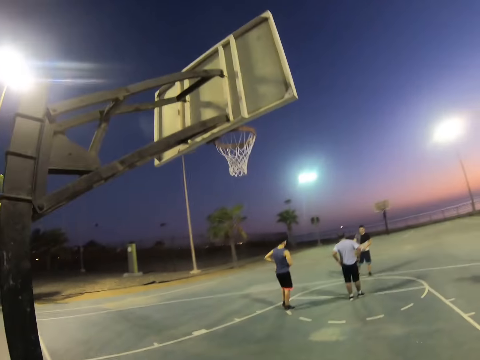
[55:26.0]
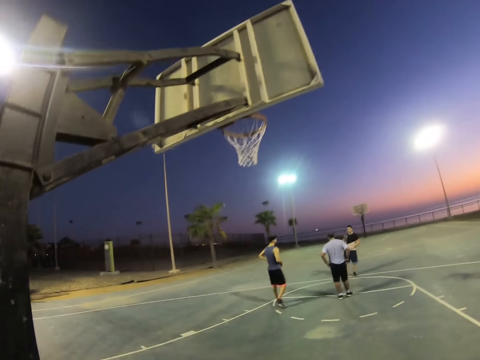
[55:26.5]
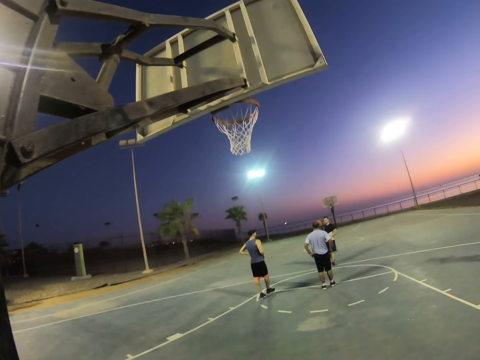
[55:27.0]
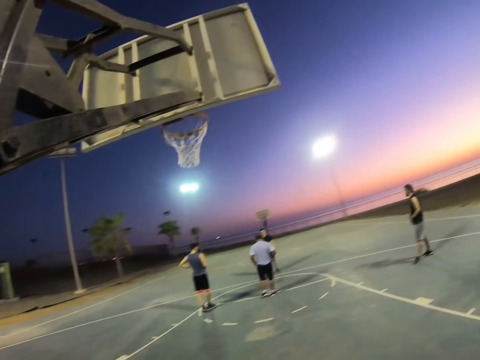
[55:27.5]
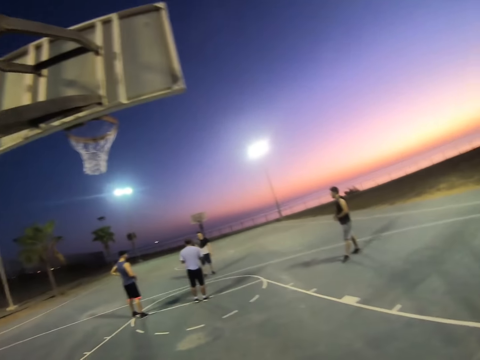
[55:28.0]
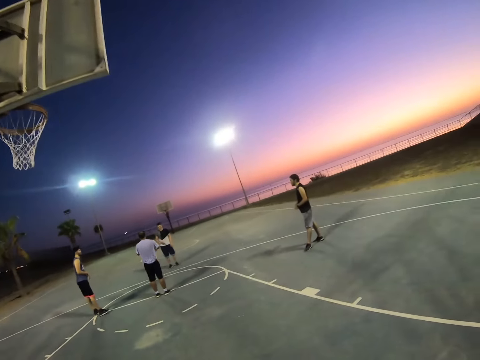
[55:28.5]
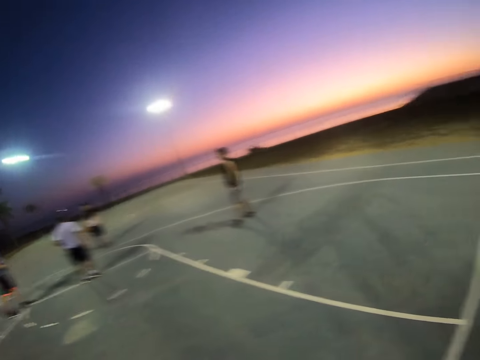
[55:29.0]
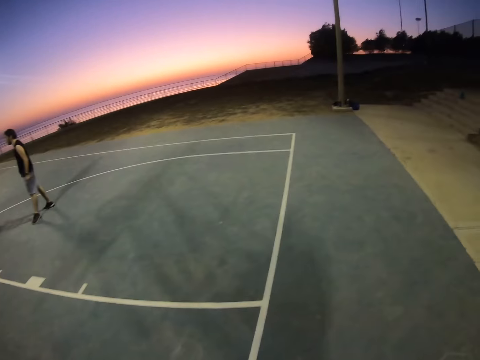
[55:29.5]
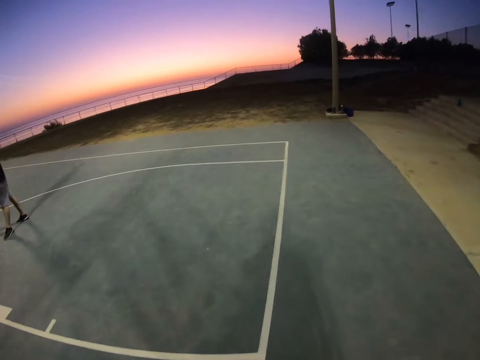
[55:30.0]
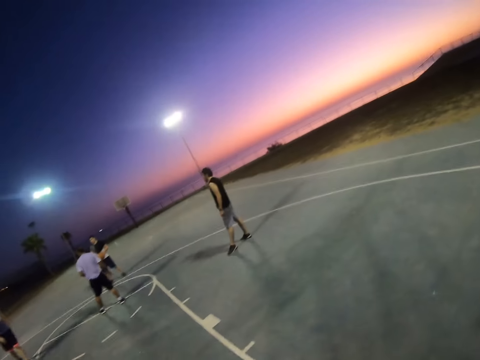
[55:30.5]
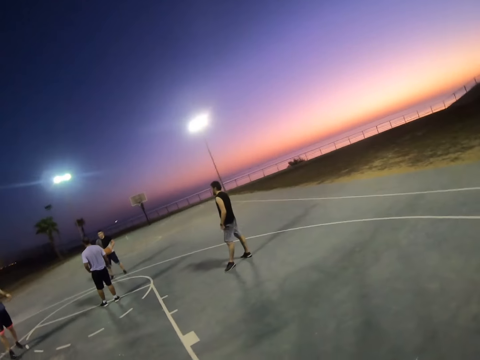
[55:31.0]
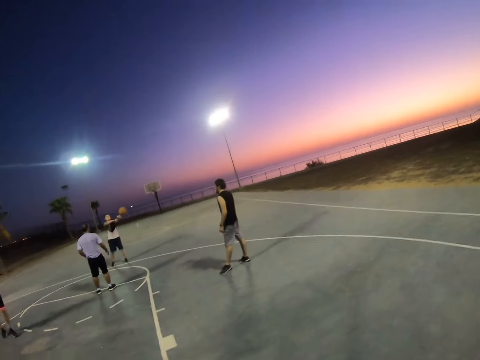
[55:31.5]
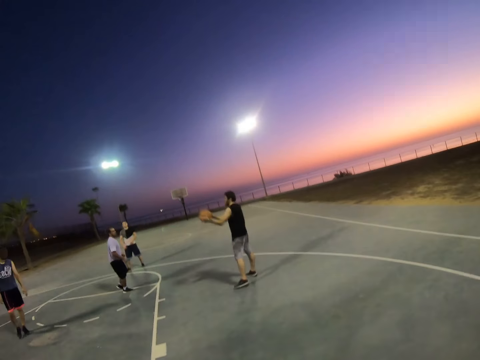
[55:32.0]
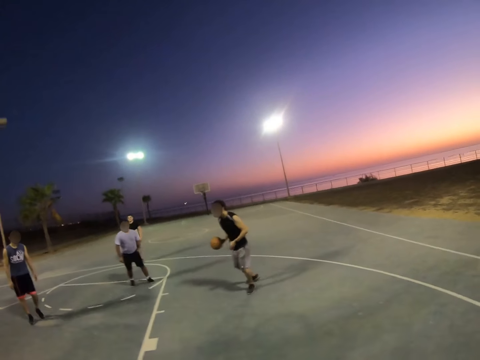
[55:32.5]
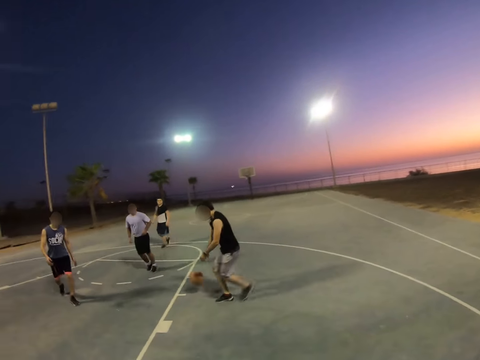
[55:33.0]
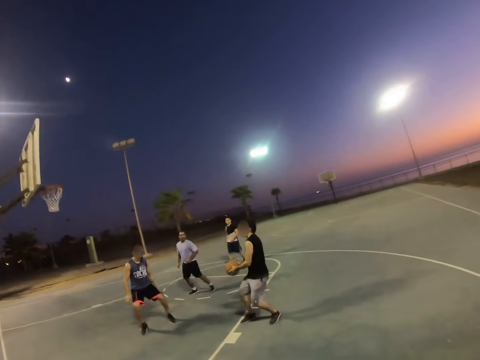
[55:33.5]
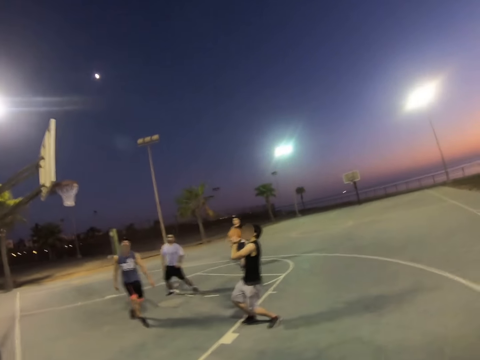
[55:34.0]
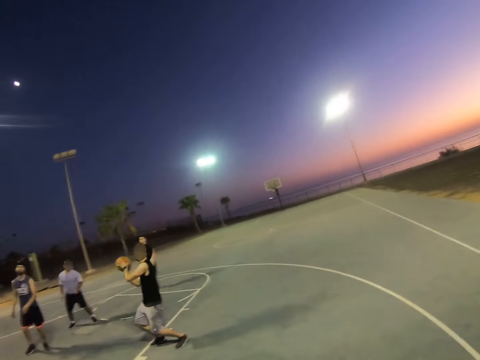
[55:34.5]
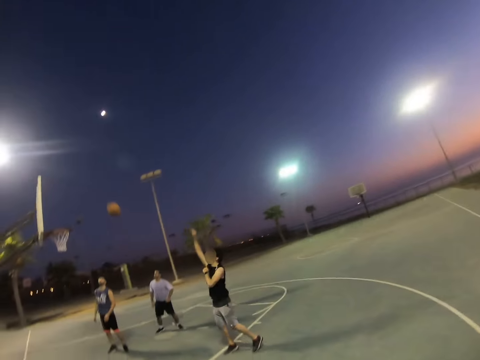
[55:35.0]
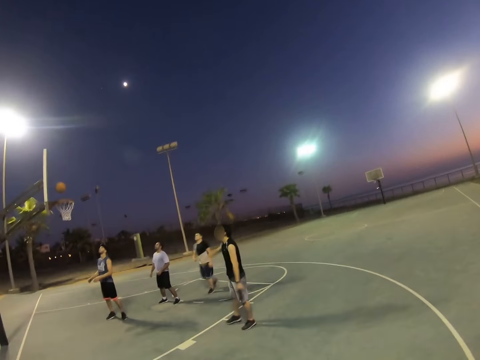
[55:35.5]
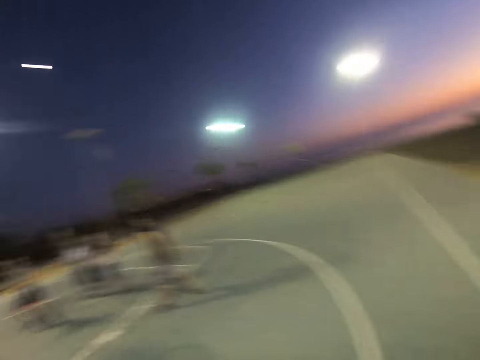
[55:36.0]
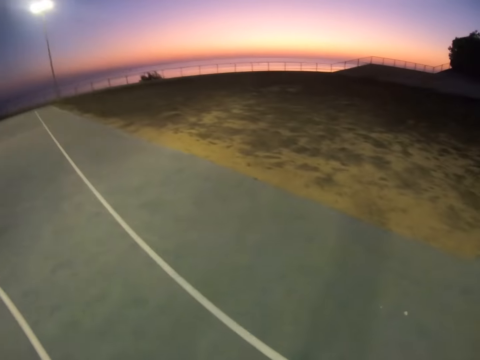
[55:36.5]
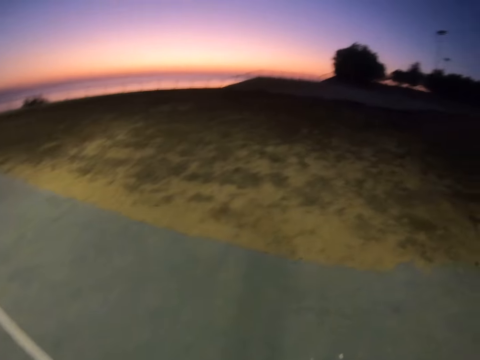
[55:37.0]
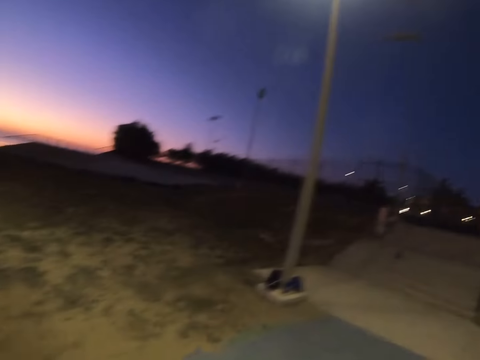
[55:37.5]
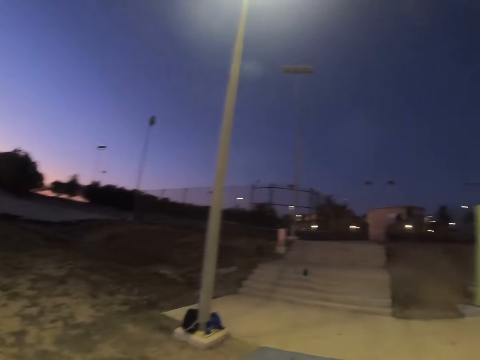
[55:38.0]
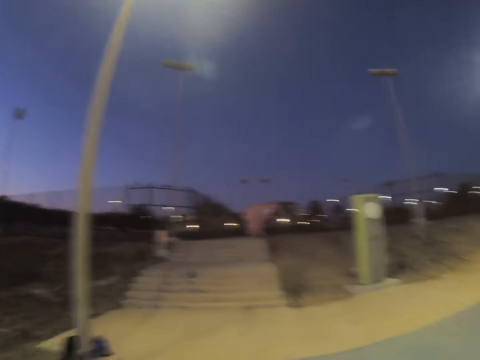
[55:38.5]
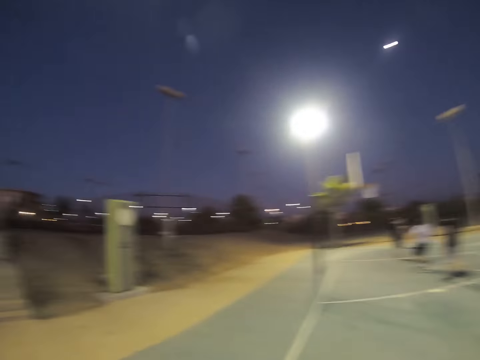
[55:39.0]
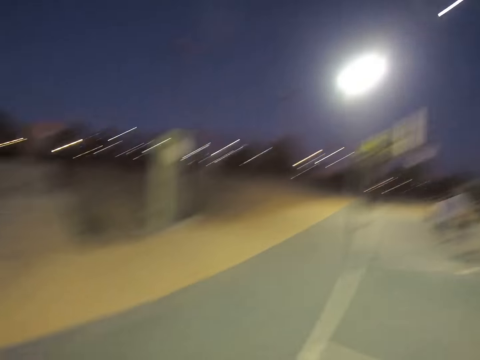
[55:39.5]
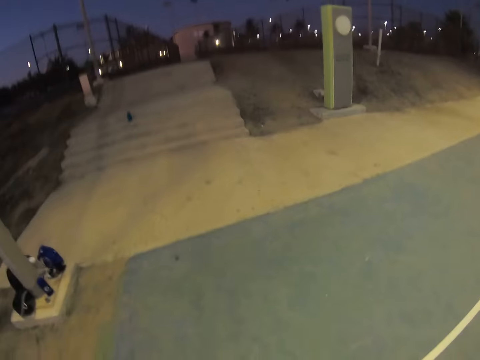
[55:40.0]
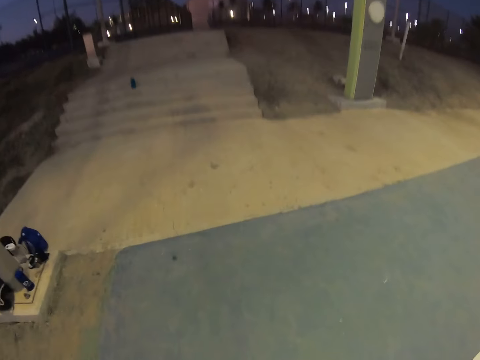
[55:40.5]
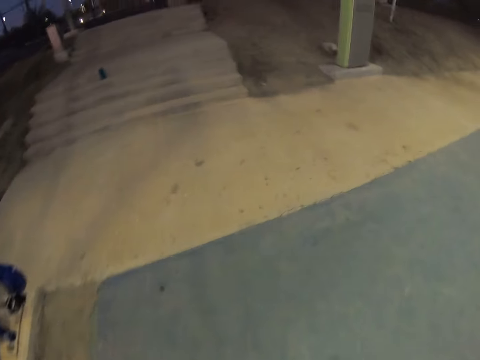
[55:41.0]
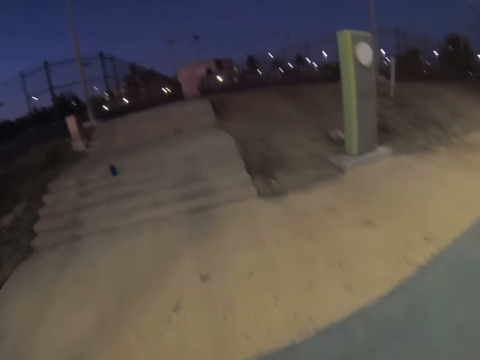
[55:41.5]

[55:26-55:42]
The camera wearer looks around. A man stands. The camera wearer looks around and walks around. They look around and walk around again. The man walks around. A person plays basketball with other persons. The camera wearer turns around the field. They look around and walk around.

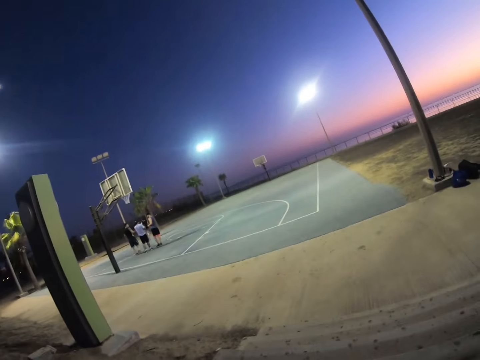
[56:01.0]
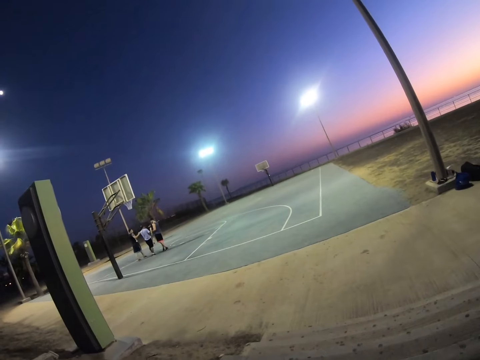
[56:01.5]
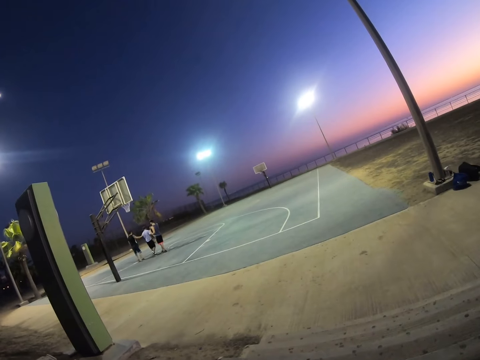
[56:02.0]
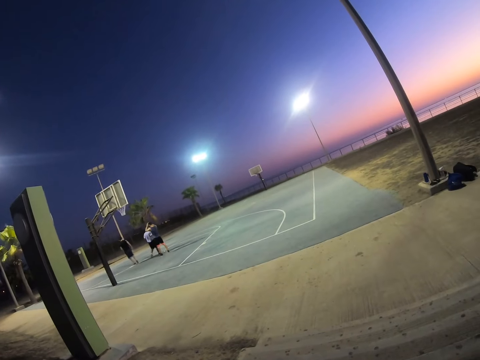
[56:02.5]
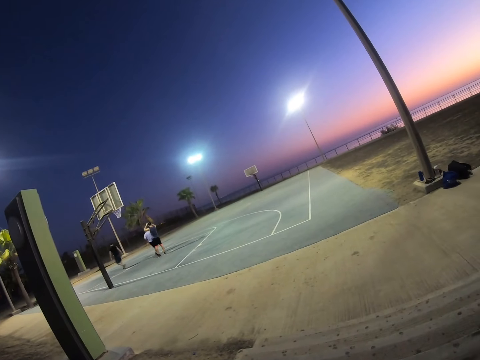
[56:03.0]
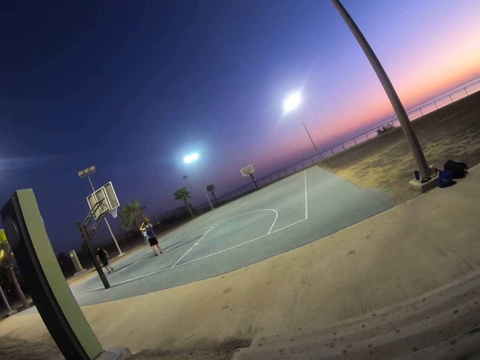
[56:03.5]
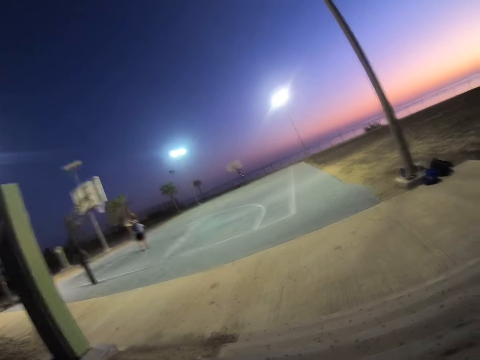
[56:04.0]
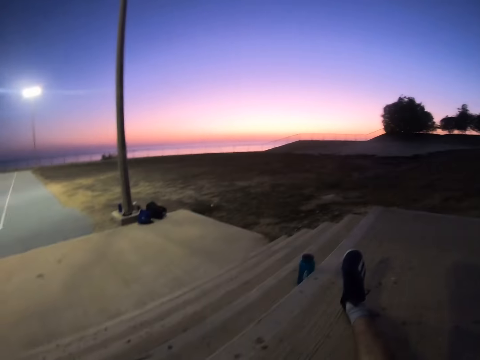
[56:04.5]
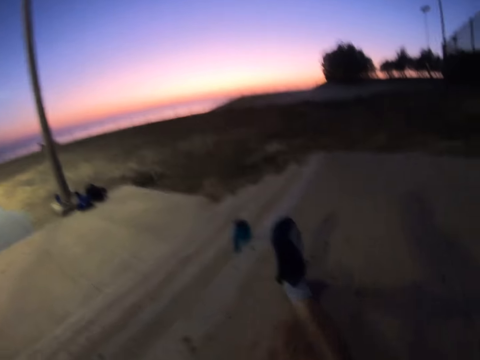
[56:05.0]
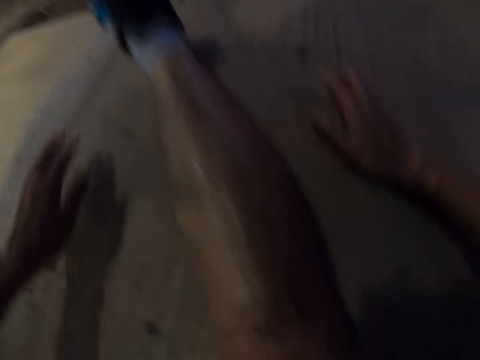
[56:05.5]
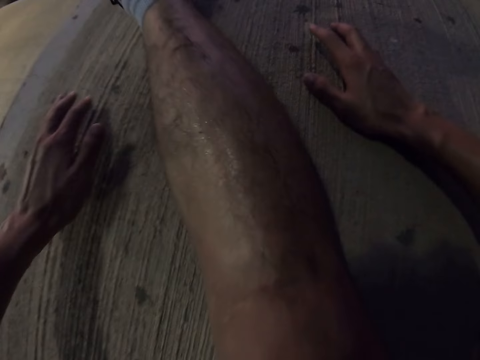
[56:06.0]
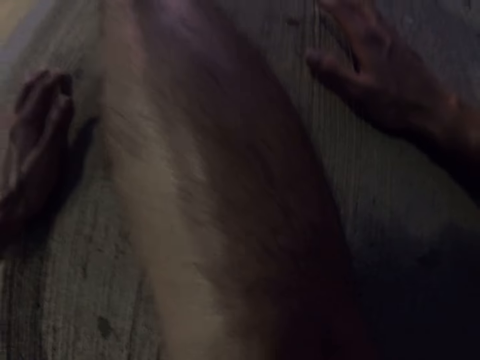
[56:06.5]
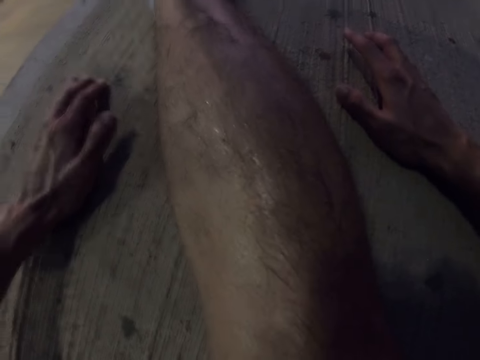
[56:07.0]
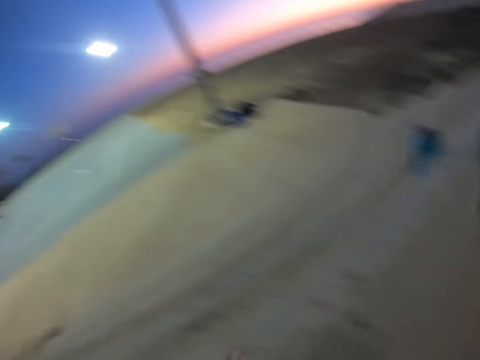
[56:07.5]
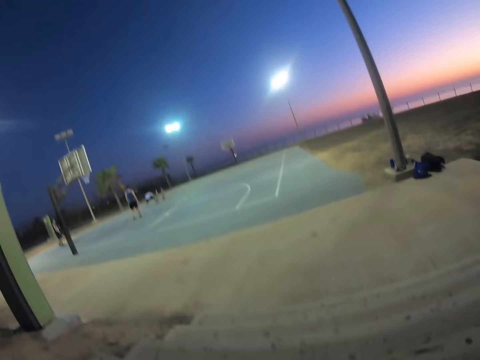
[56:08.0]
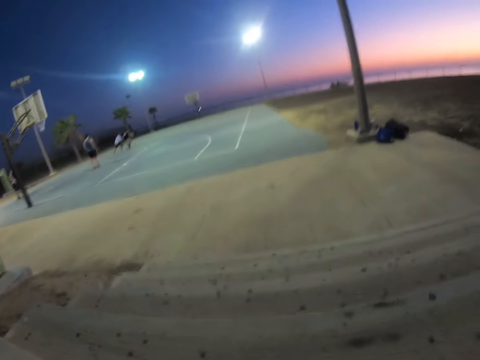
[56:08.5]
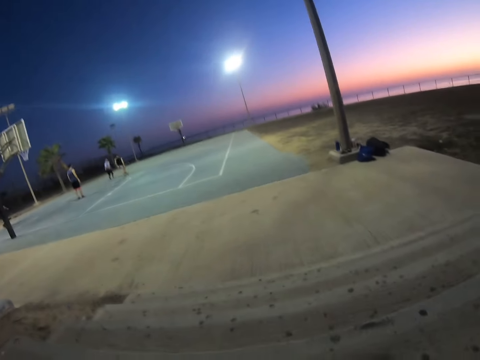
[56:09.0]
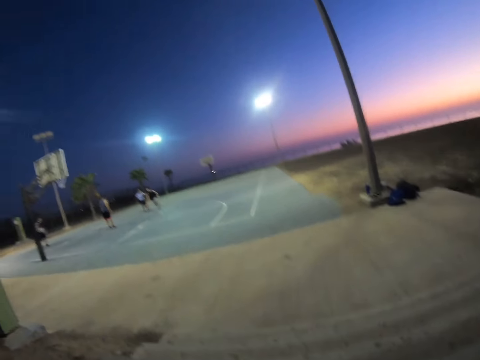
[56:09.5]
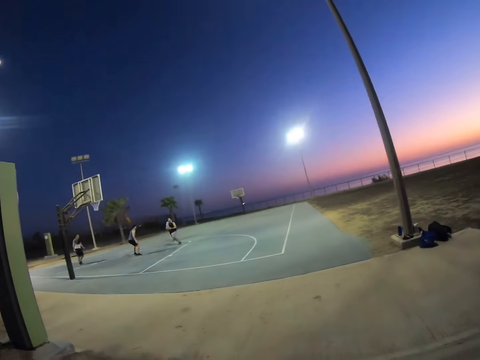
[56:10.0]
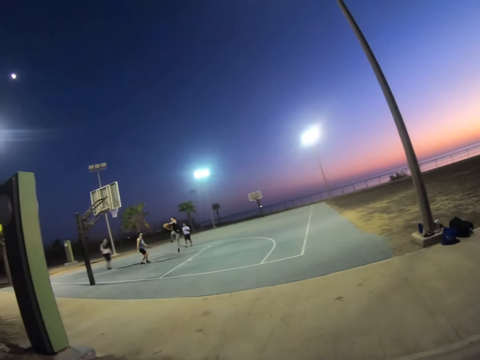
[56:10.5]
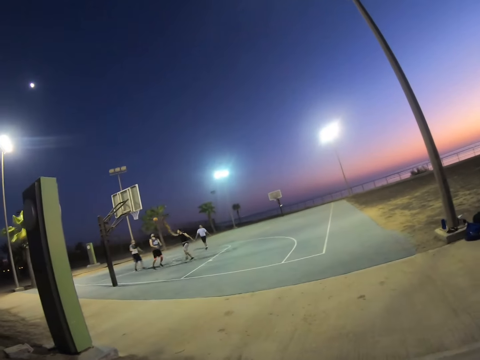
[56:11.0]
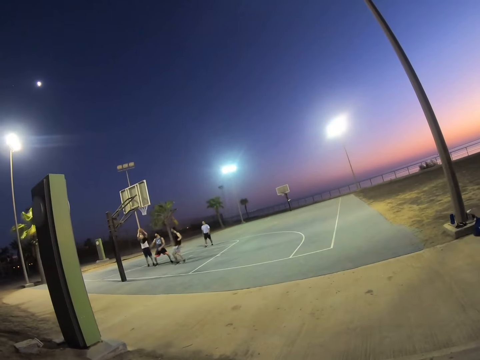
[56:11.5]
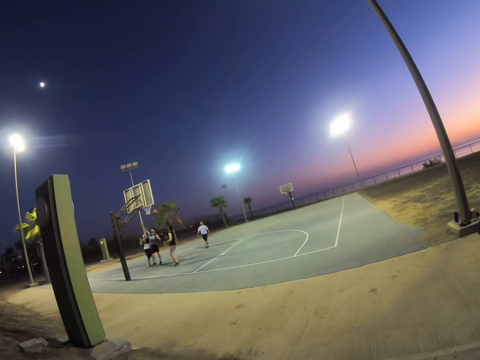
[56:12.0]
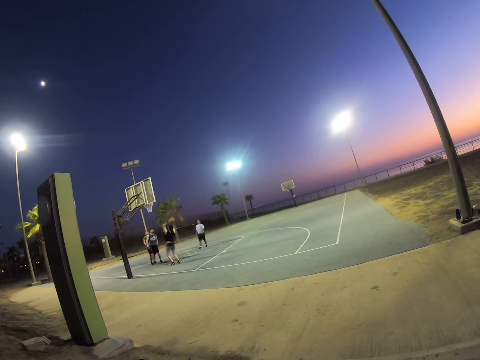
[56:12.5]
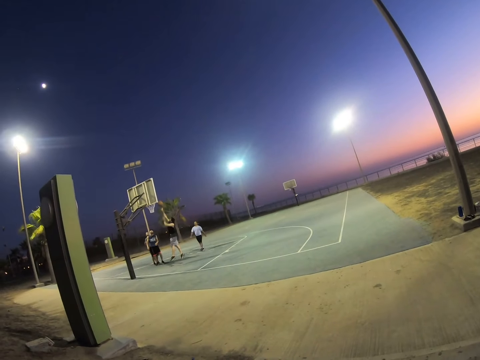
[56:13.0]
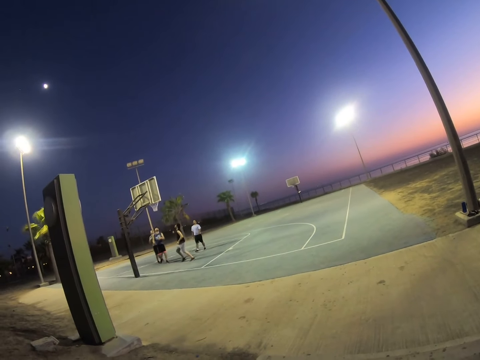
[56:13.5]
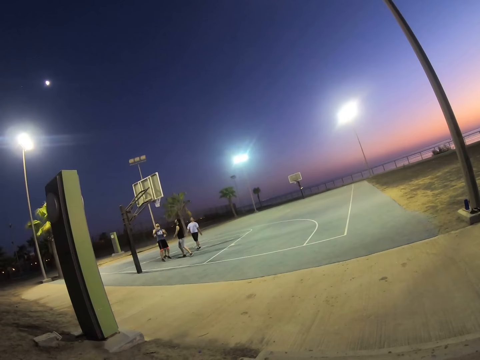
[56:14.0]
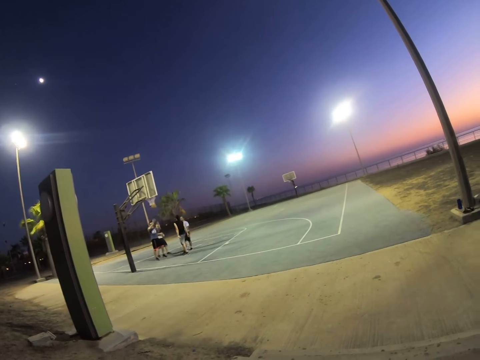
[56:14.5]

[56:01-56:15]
The camera wearer watches the basketball game. A man walks around. The camera wearer exercises. They look around. The man walks around. The camera wearer looks around. A person plays basketball with other persons.
